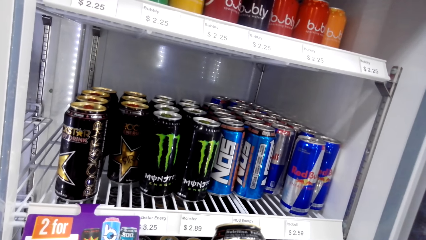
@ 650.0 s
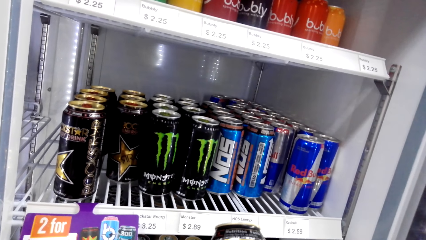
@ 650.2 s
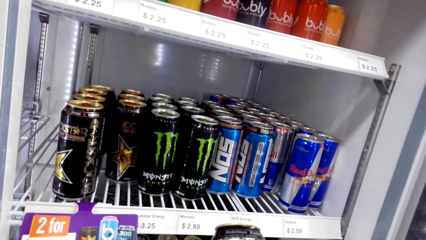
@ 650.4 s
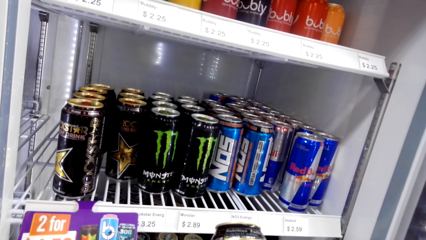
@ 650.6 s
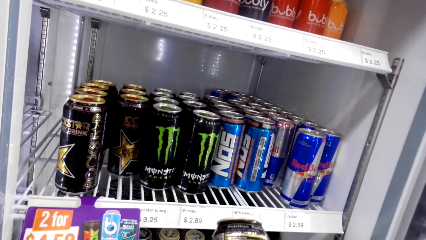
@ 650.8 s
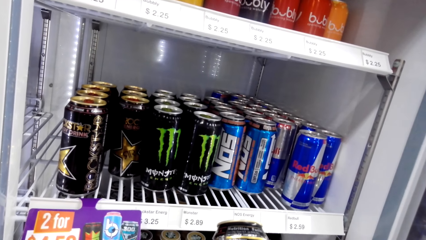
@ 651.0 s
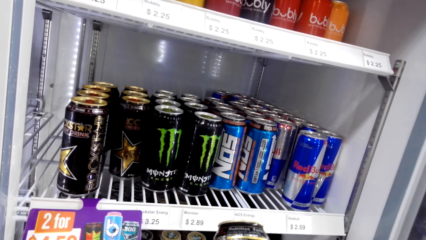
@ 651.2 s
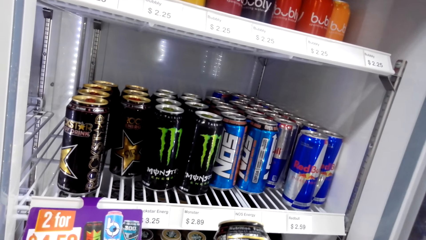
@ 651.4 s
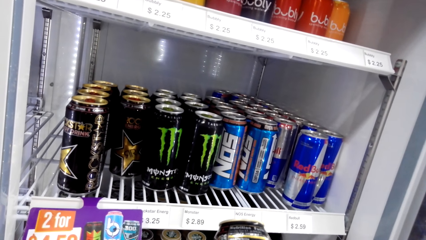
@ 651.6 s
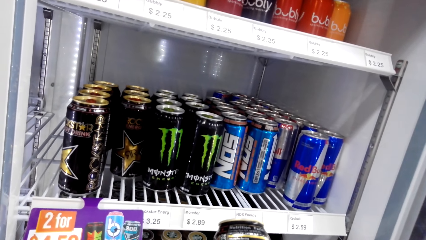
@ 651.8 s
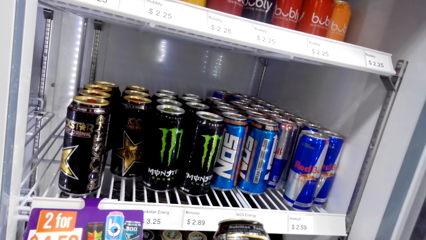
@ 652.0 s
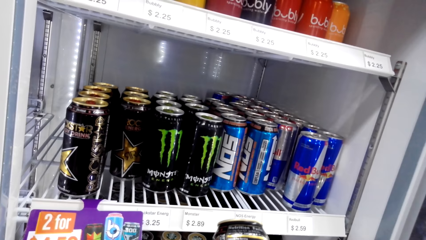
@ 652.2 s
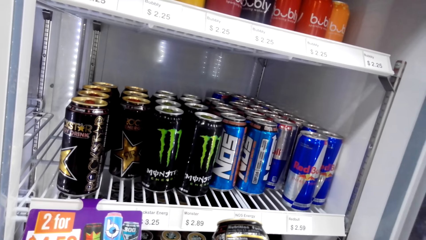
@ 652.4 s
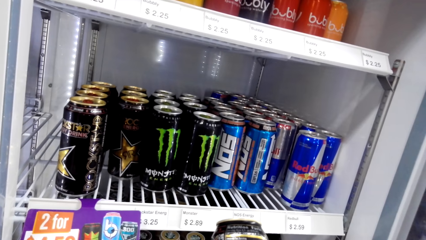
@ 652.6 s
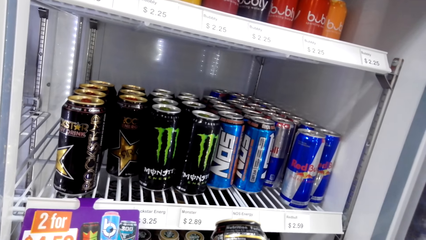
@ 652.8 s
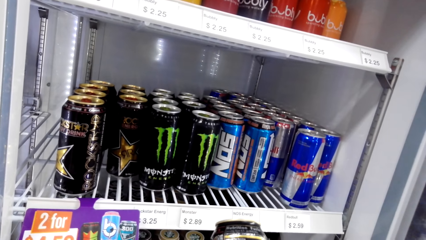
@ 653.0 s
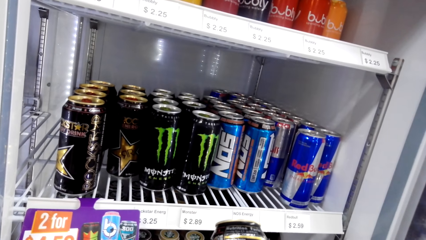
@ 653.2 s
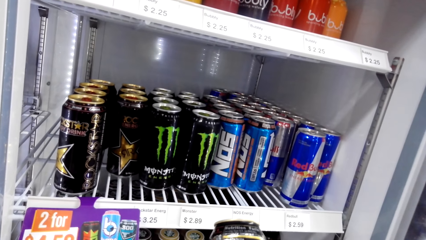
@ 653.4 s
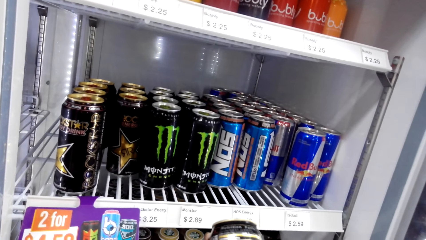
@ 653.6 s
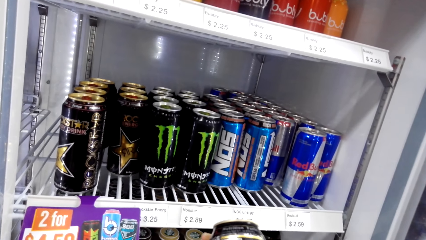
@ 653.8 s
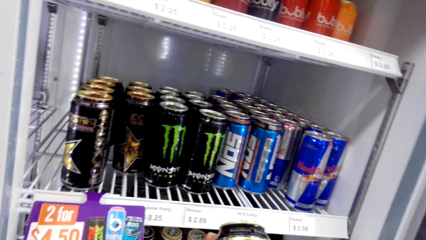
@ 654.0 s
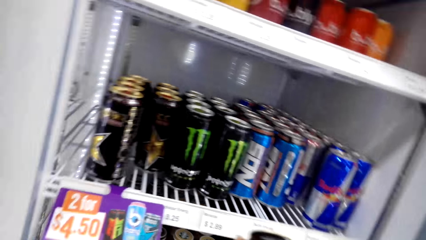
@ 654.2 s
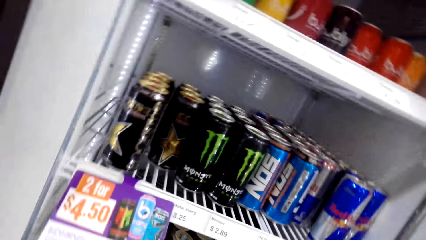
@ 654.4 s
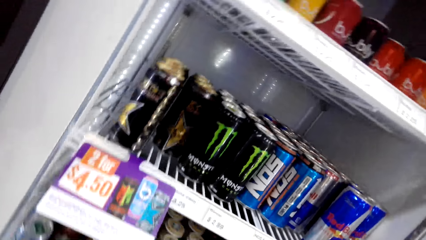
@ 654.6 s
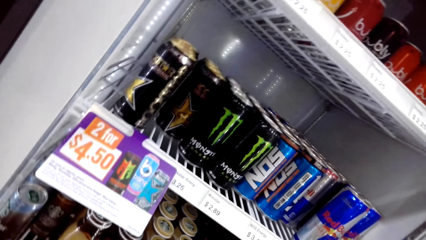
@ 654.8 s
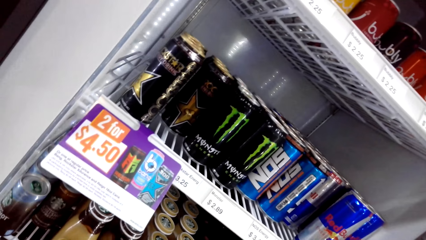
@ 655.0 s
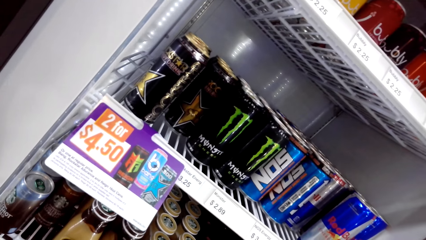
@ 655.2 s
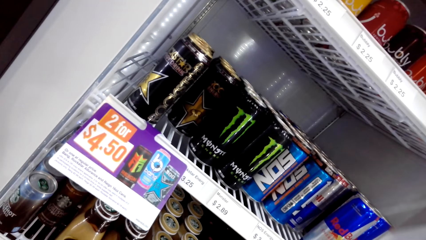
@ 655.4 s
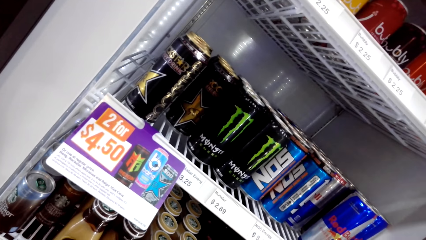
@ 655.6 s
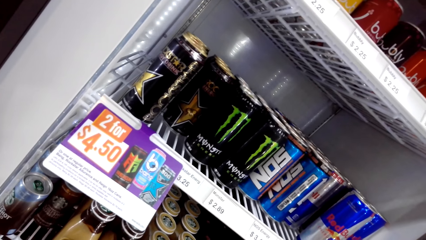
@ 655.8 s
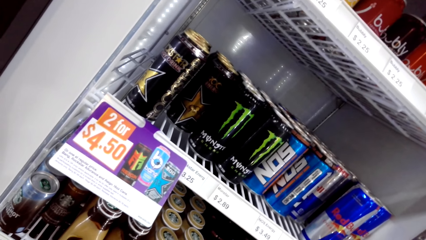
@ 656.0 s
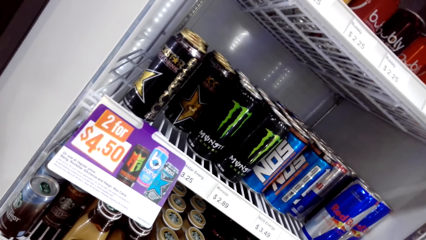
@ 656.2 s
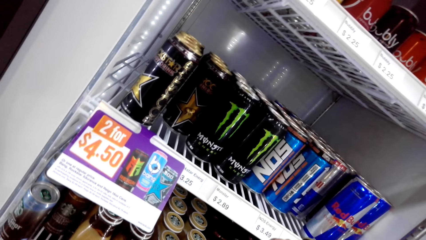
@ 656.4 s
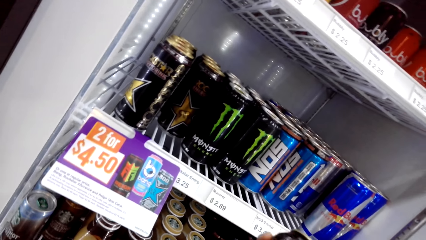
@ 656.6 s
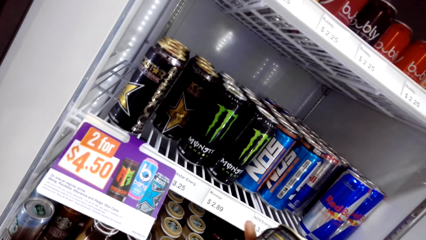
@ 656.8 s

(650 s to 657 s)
The camera wearer looks at the drinks.

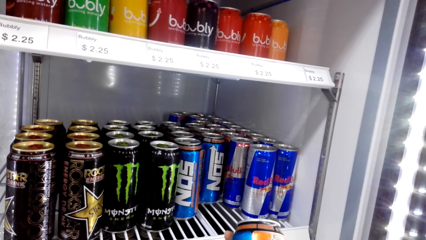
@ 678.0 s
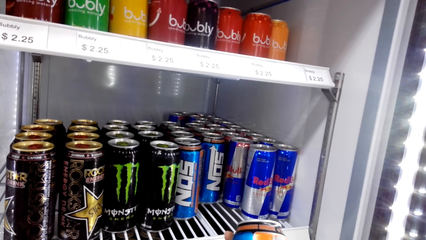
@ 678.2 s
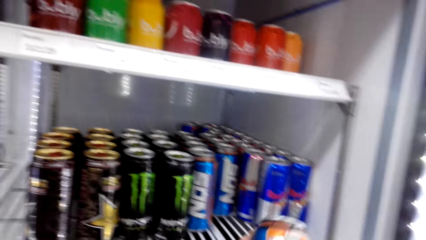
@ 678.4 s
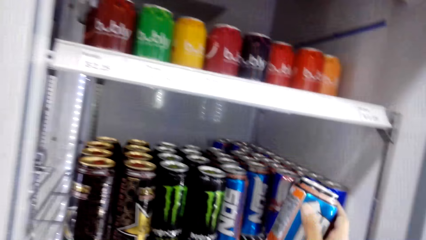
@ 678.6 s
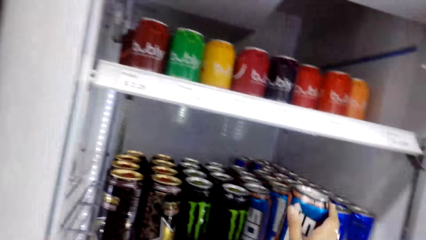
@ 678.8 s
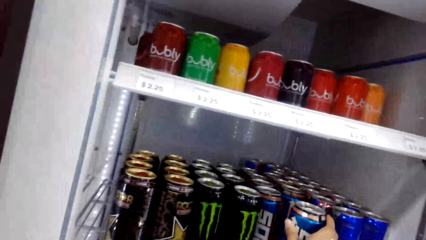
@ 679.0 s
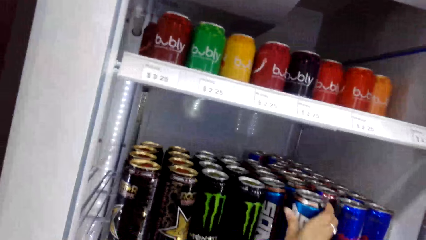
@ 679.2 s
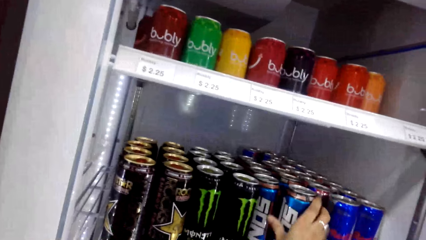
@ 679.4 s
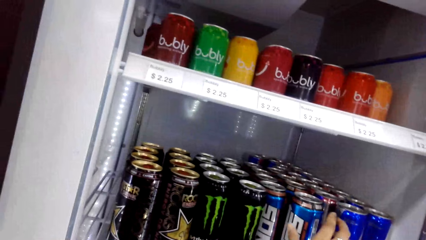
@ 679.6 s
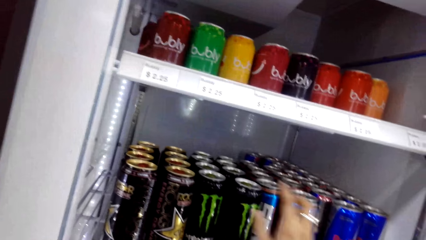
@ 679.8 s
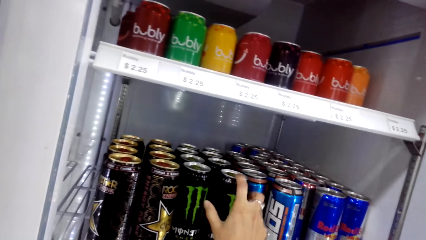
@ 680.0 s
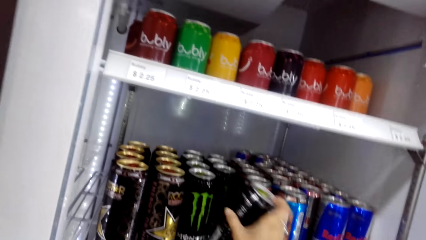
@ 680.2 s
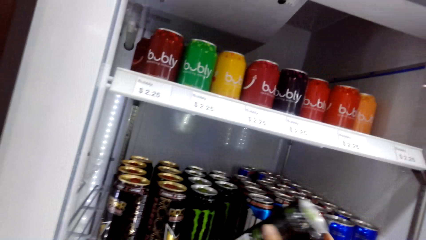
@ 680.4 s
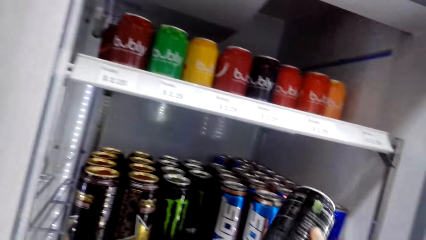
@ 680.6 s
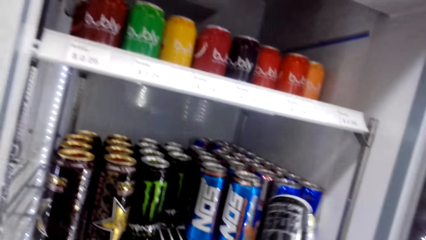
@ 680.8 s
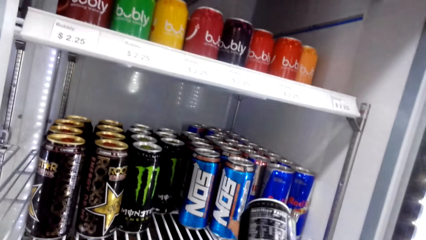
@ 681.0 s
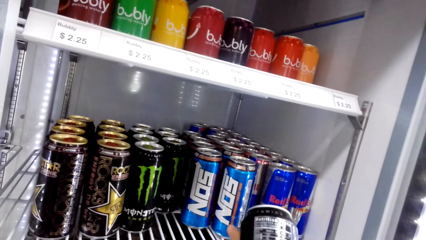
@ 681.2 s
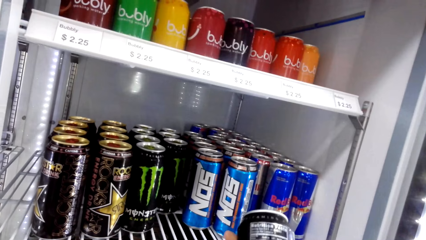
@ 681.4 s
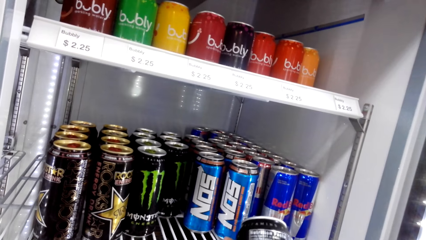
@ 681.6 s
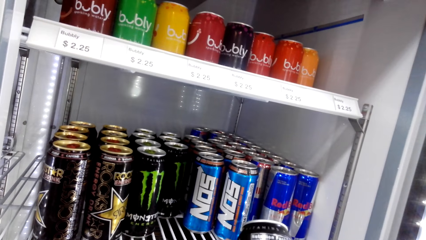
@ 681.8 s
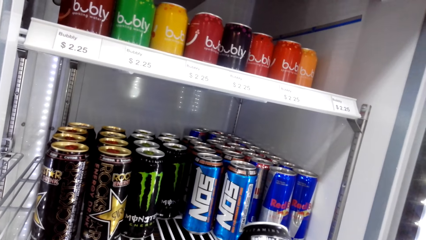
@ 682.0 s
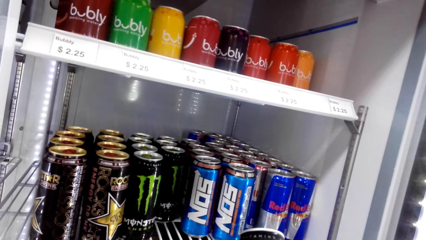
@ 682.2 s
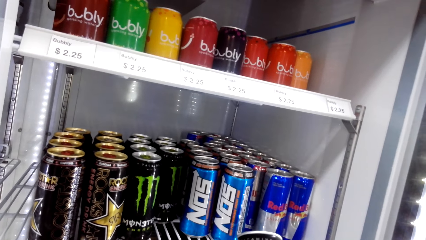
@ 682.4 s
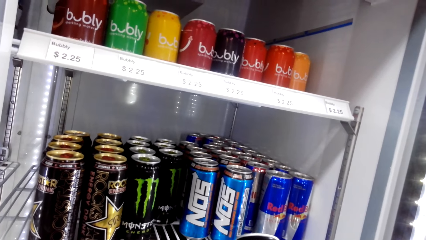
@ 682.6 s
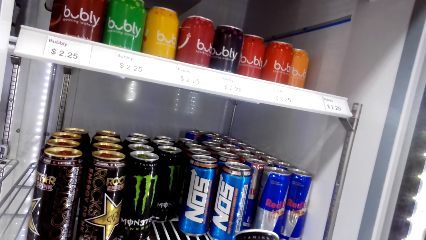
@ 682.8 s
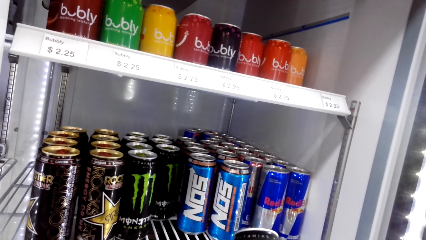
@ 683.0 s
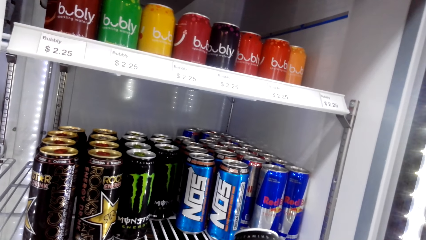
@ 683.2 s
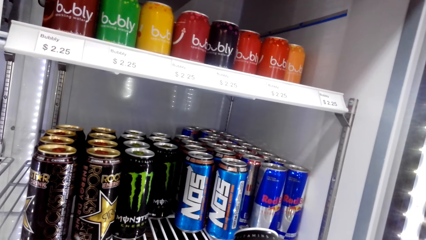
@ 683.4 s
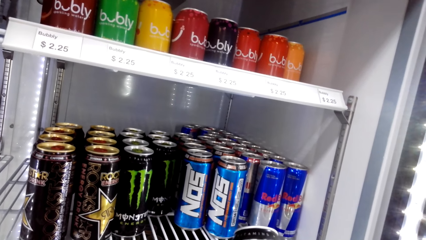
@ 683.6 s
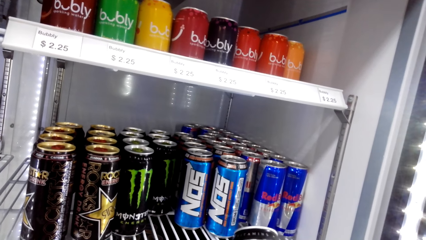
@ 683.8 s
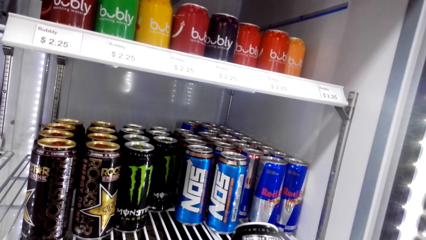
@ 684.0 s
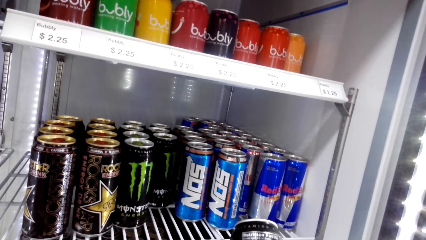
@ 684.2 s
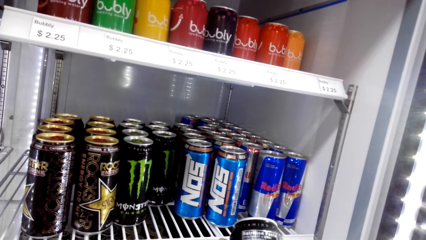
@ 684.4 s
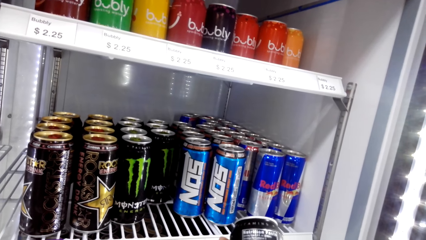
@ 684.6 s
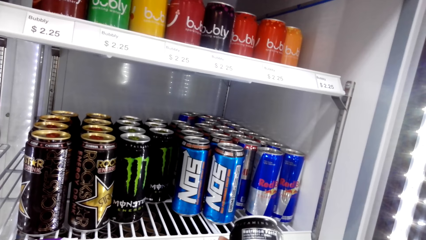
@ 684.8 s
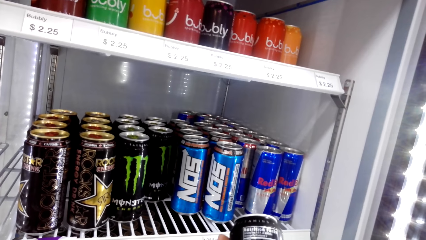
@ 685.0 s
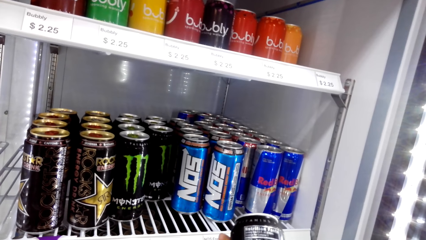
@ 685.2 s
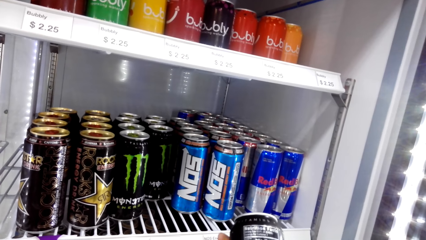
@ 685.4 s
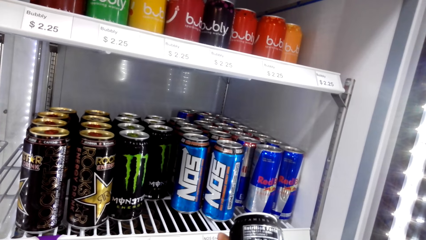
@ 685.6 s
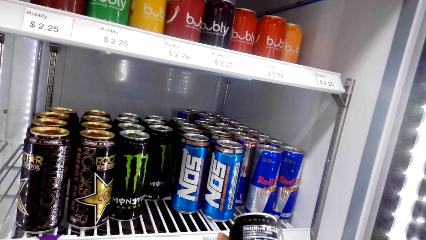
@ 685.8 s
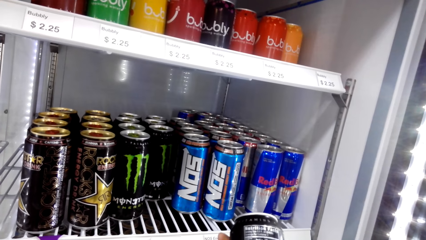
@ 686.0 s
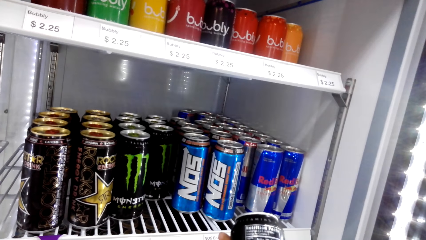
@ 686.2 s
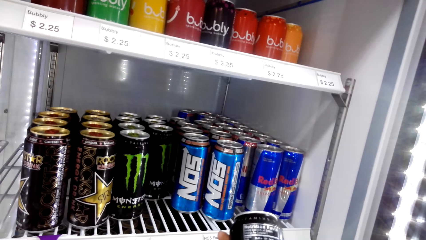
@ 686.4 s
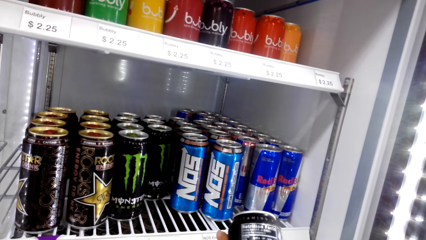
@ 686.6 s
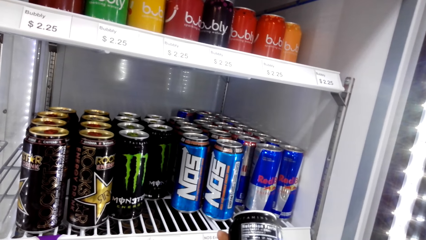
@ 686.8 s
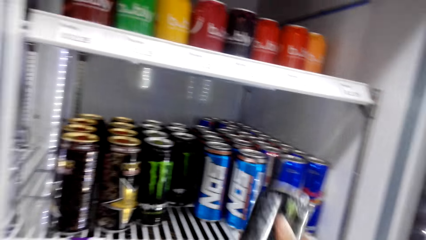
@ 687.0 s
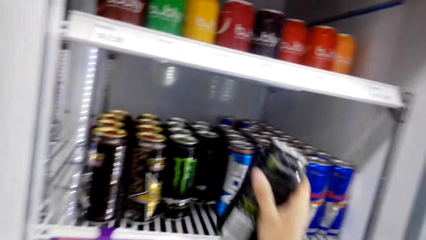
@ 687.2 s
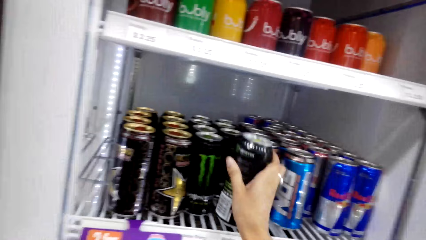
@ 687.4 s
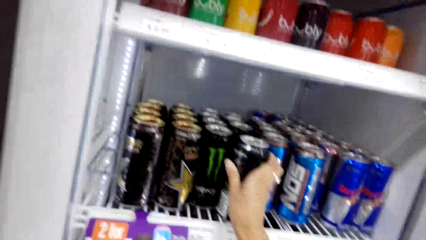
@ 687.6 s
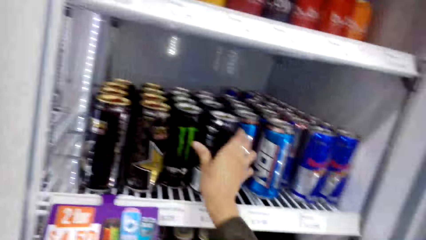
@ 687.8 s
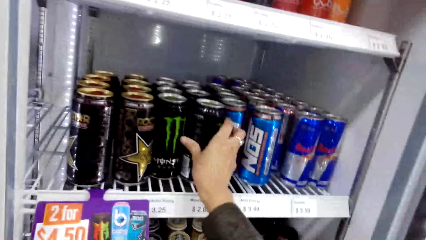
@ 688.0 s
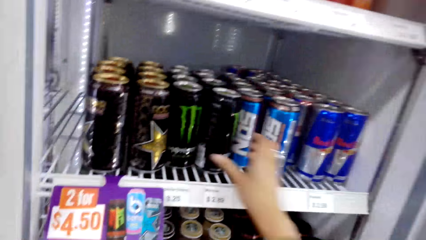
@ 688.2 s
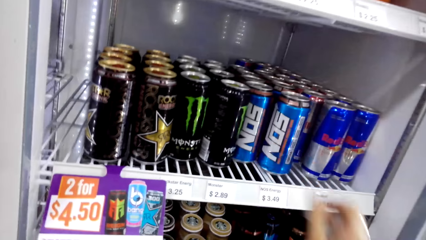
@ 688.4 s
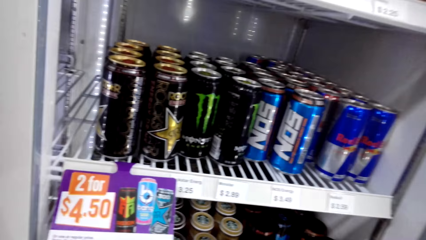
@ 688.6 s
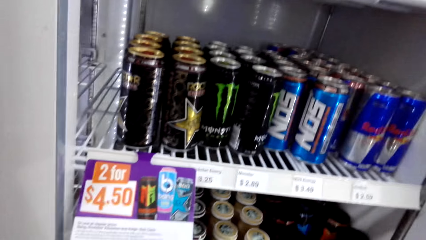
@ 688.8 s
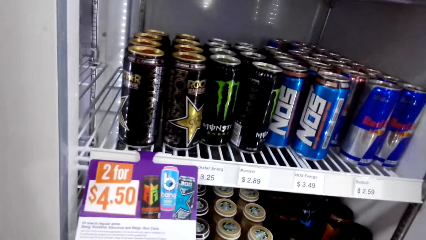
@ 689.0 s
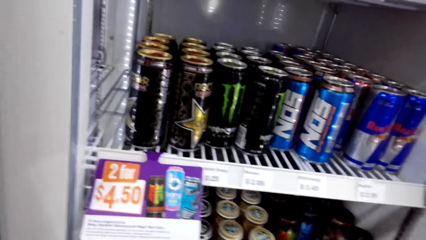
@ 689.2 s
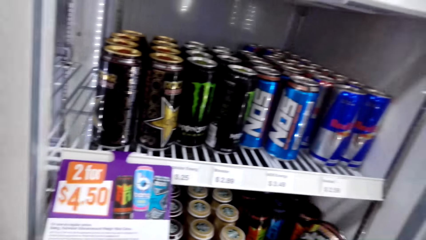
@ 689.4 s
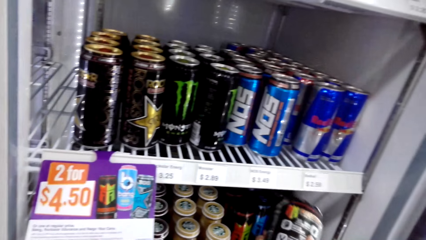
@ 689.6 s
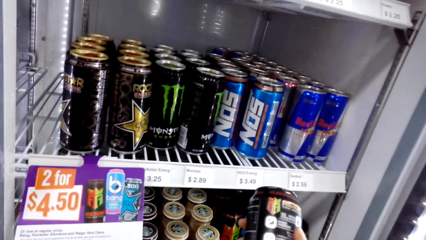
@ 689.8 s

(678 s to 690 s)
The camera wearer returns a NO5 drink in the fridge. They talk. They talk again. They pick up a Monster drink. They read the writing on the bottle. They return the Monster drink in the fridge. They talk.
